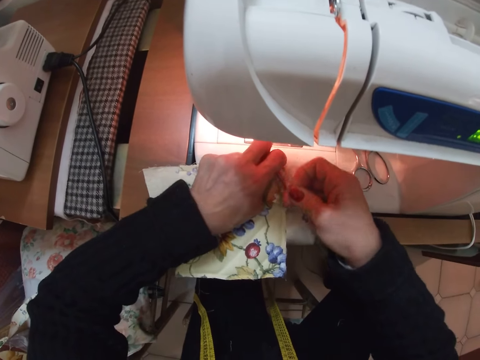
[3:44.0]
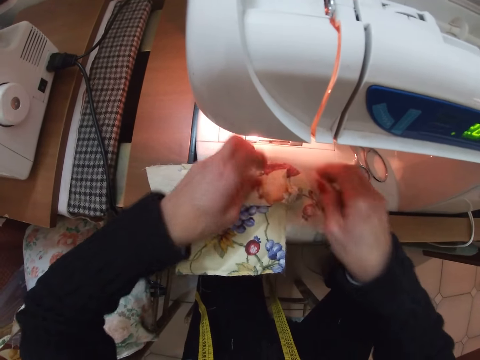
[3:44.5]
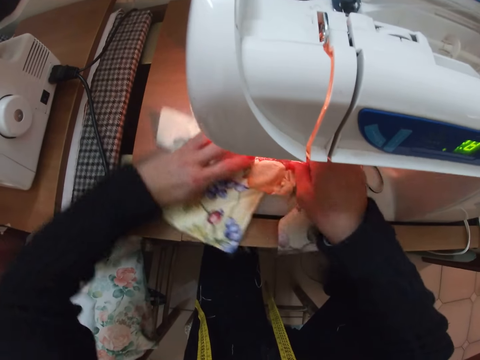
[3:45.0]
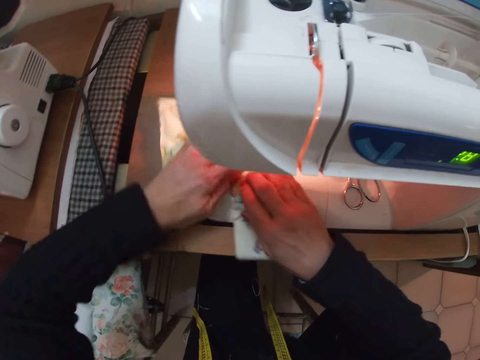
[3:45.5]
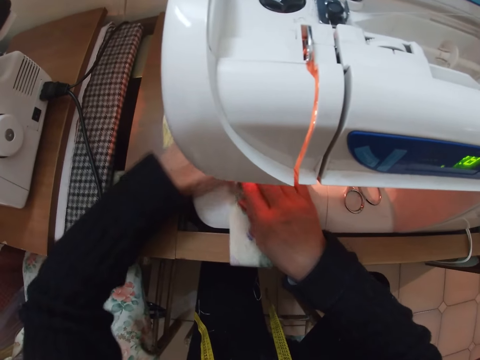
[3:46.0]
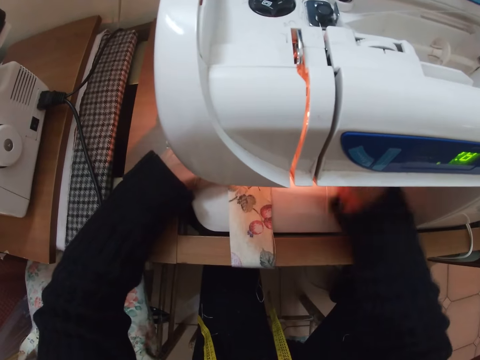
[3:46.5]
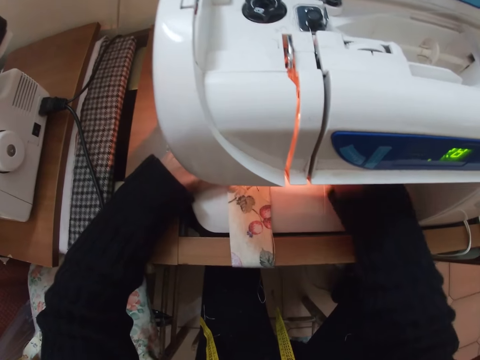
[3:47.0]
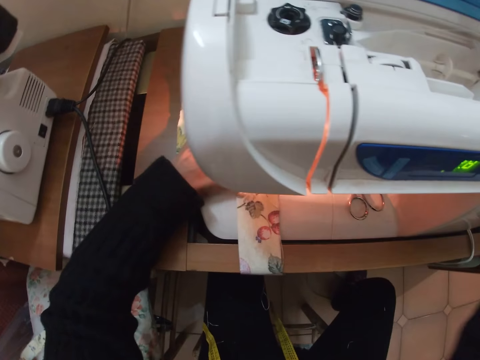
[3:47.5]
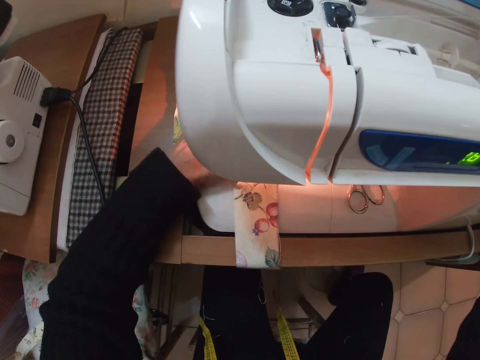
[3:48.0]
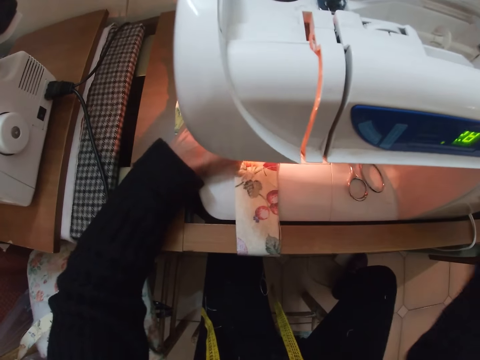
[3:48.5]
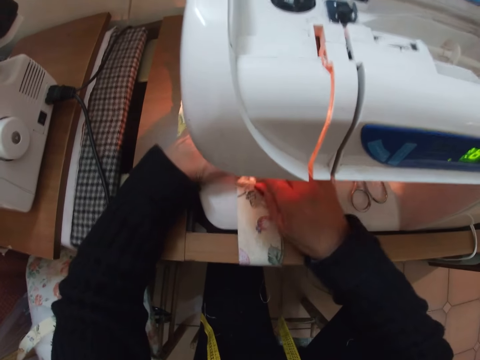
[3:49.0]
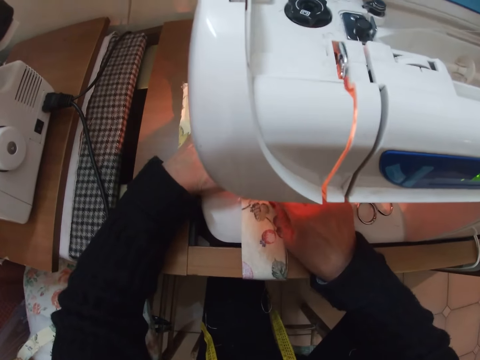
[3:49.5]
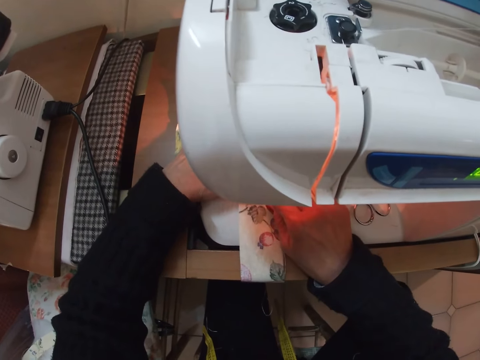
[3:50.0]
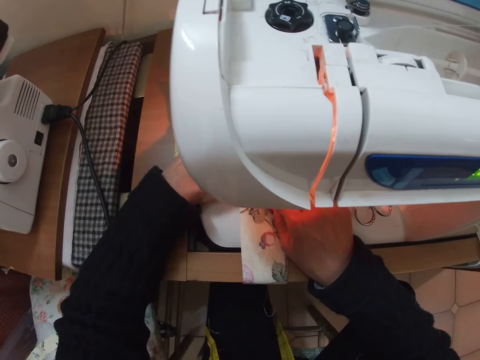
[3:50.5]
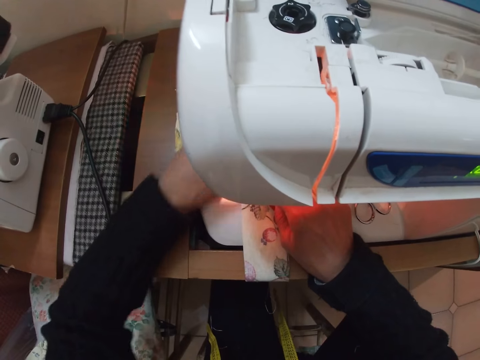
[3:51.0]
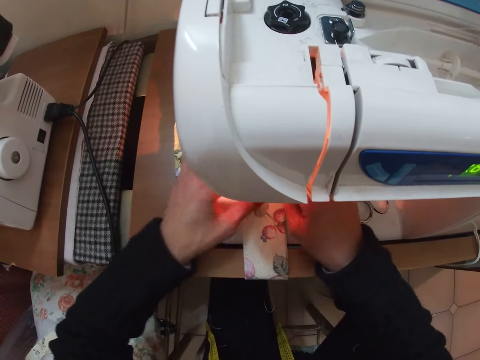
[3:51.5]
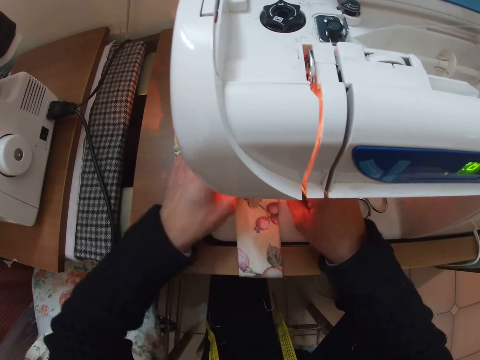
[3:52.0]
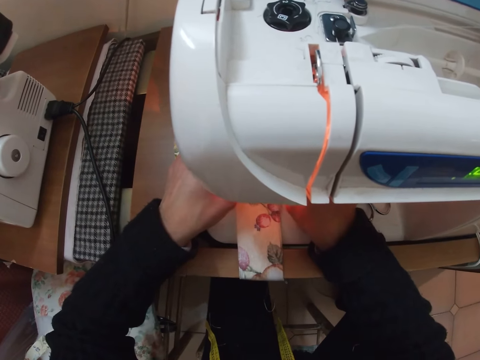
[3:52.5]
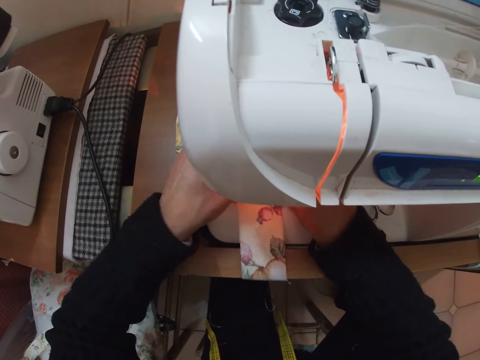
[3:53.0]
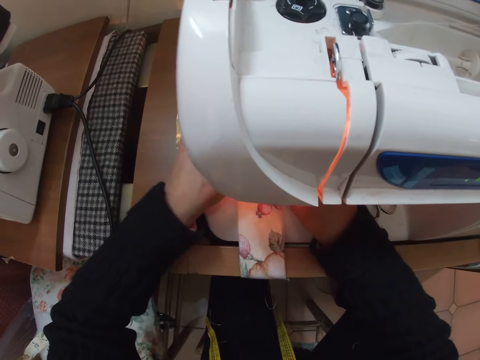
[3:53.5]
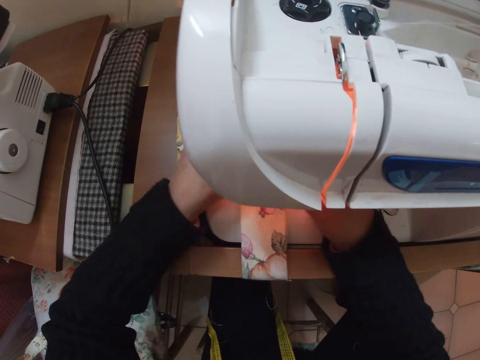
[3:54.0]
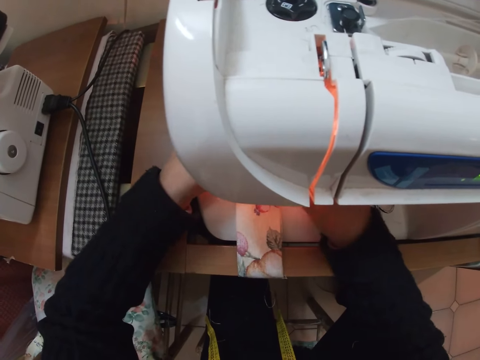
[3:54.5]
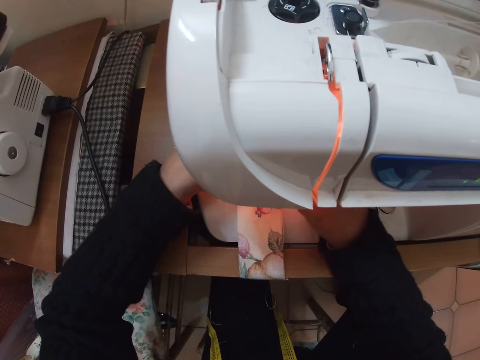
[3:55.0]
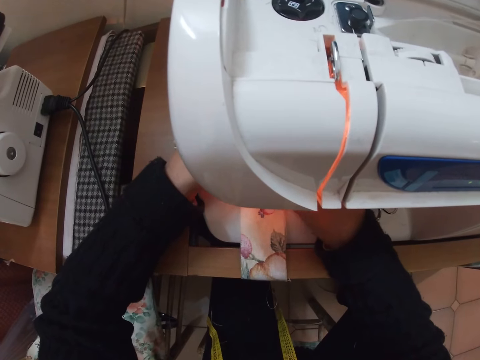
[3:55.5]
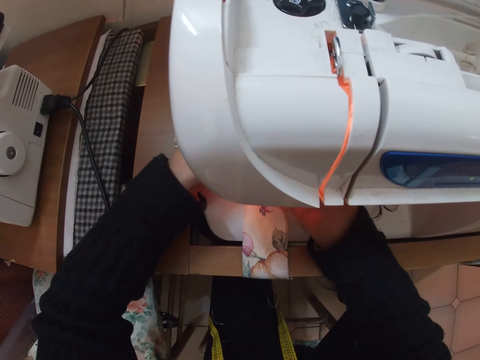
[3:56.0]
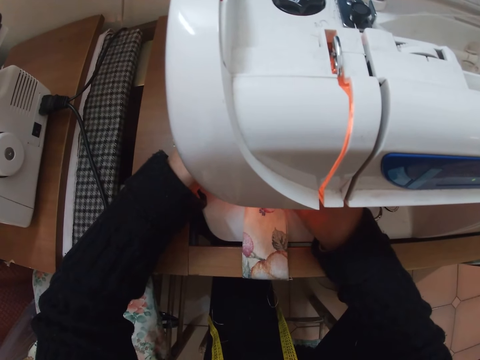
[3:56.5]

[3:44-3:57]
The camera wearer removes a thread from the cloth with her right hand. She adjusts the cloth on the sewing machine with both hands. She adjusts a part of the sewing machine with her right hand. She sews the cloth with the sewing machine. She adjusts the cloth on the sewing machine with both hands.

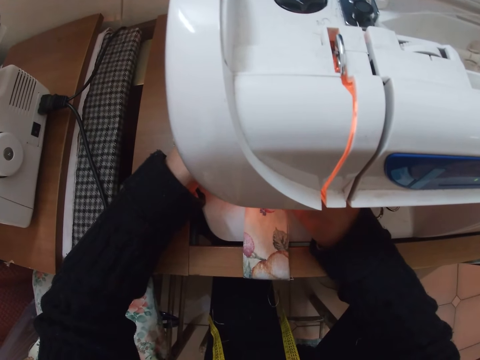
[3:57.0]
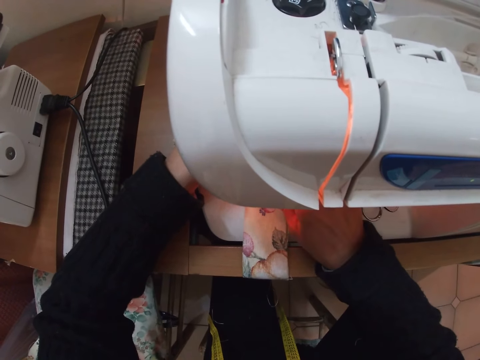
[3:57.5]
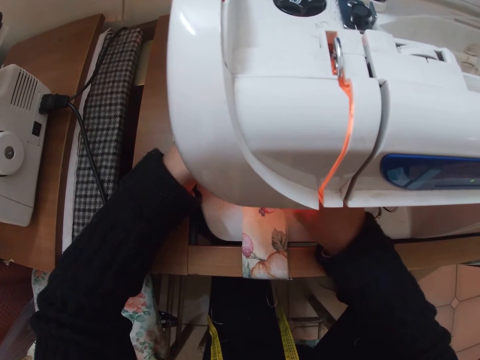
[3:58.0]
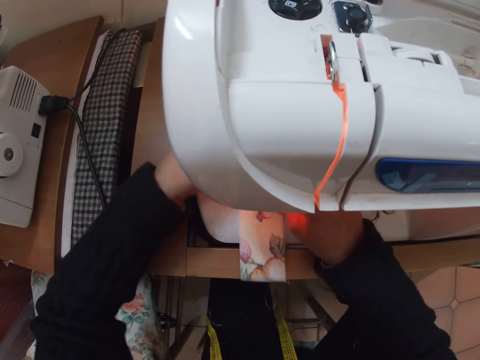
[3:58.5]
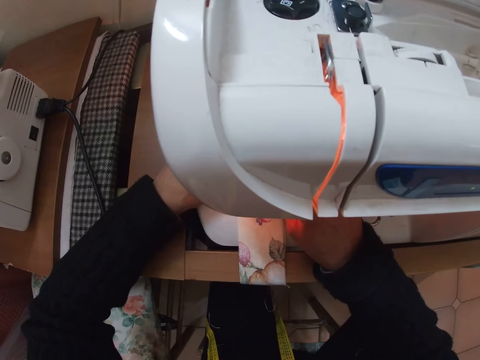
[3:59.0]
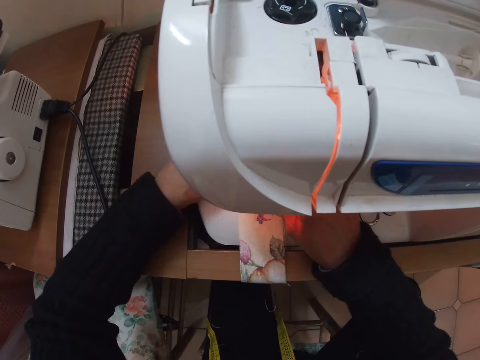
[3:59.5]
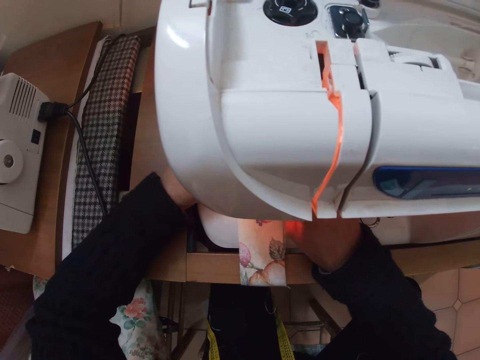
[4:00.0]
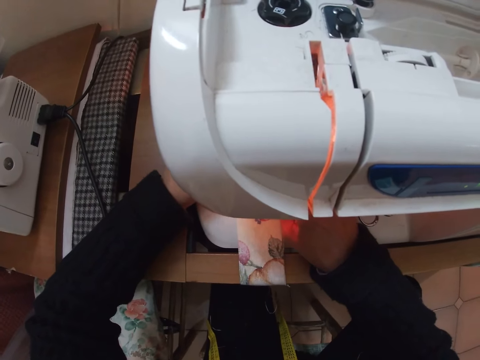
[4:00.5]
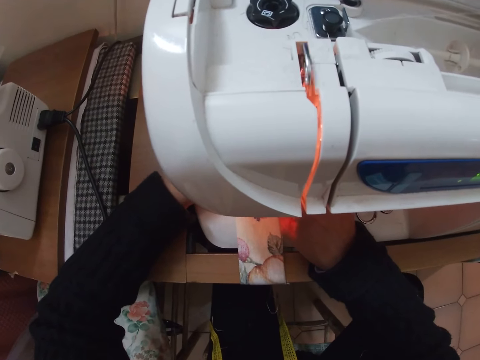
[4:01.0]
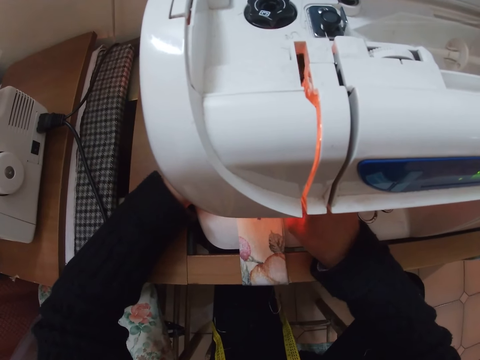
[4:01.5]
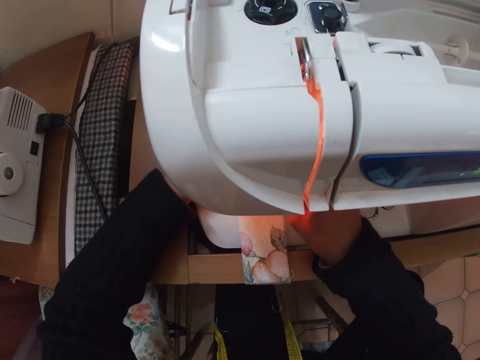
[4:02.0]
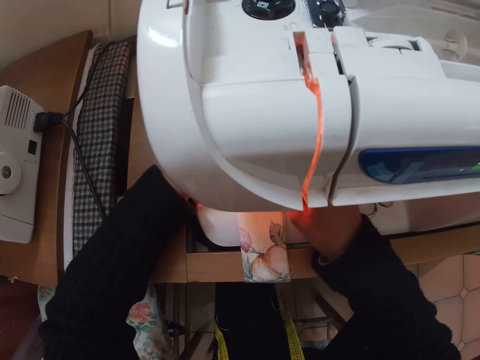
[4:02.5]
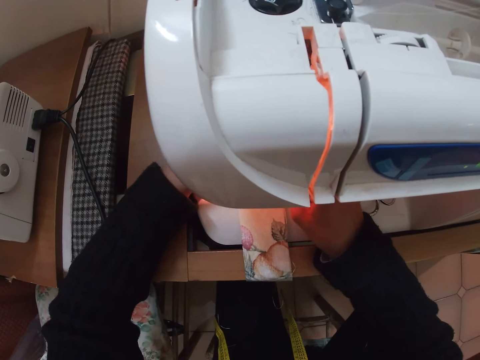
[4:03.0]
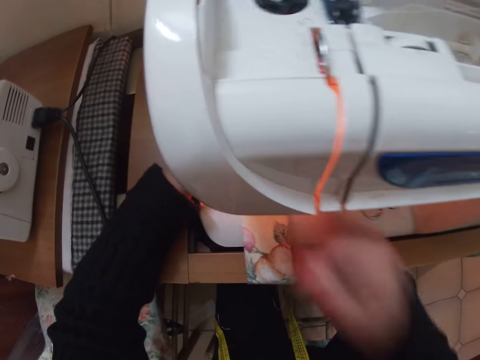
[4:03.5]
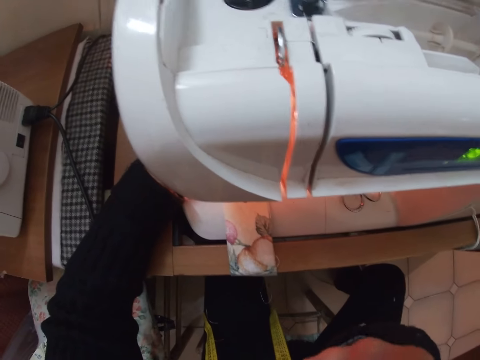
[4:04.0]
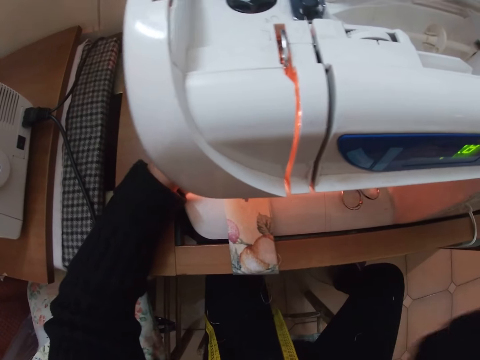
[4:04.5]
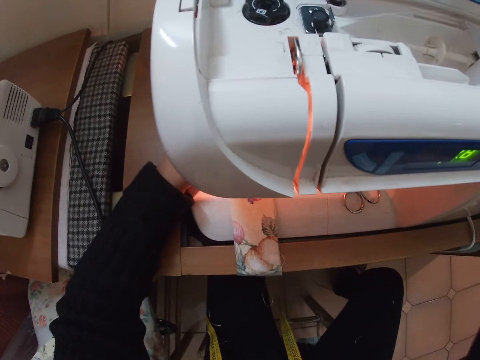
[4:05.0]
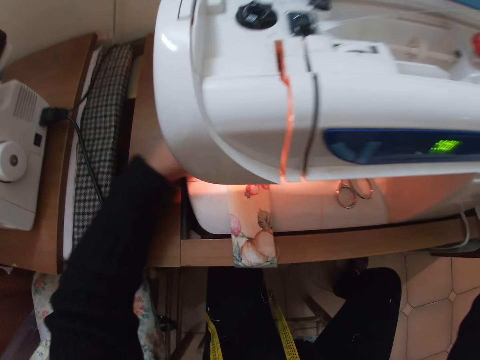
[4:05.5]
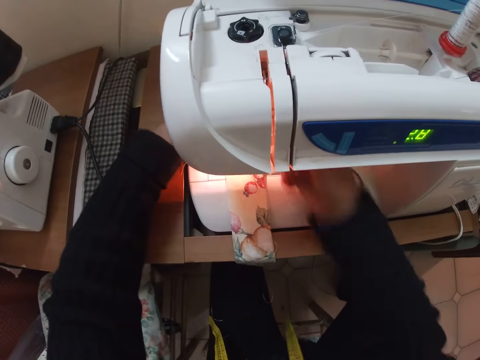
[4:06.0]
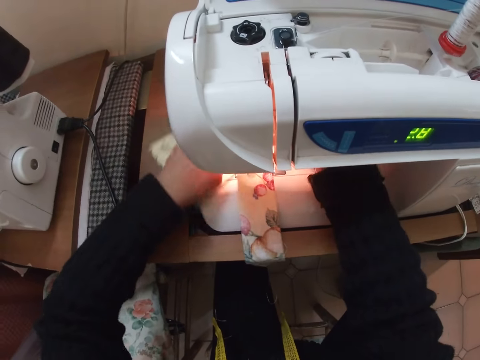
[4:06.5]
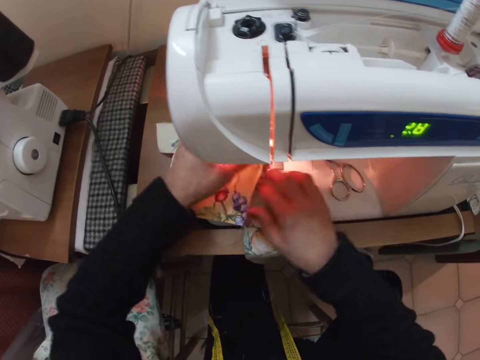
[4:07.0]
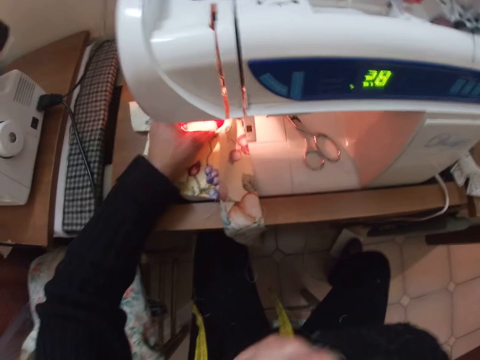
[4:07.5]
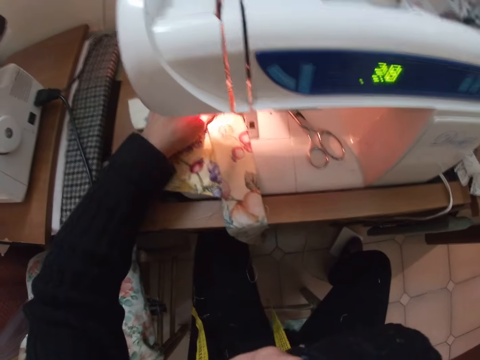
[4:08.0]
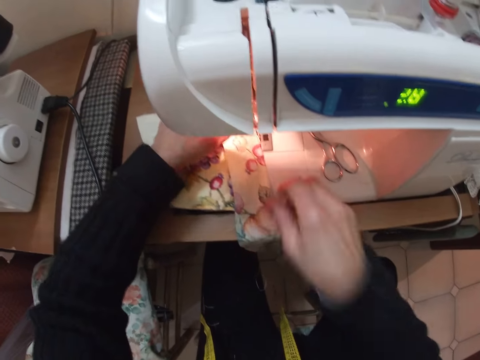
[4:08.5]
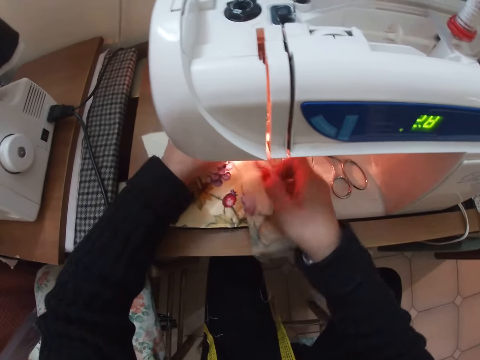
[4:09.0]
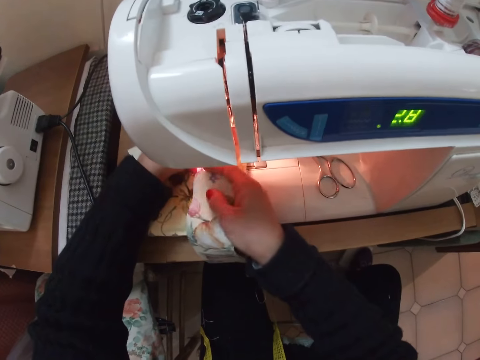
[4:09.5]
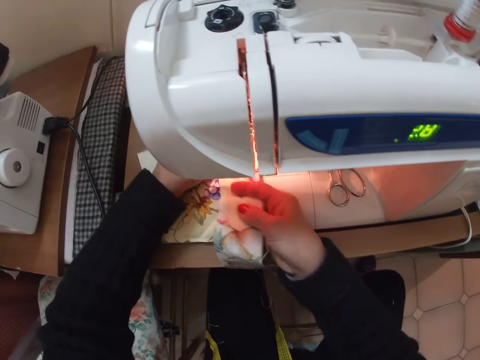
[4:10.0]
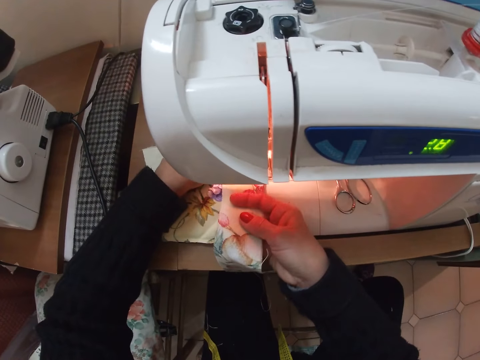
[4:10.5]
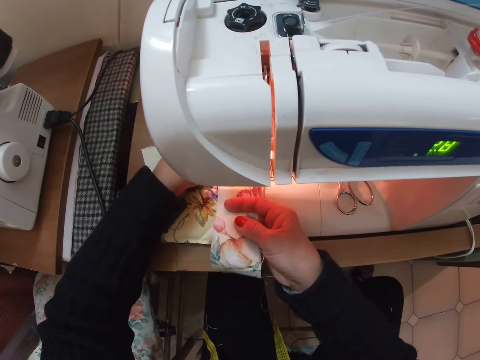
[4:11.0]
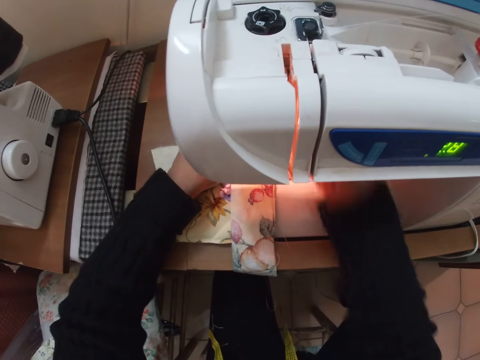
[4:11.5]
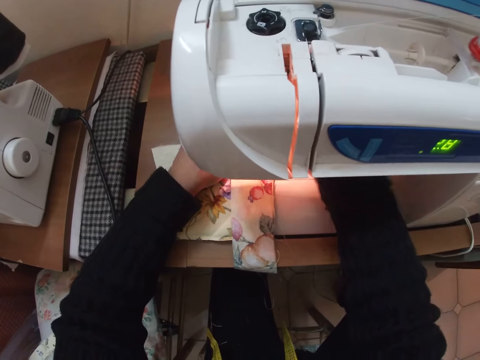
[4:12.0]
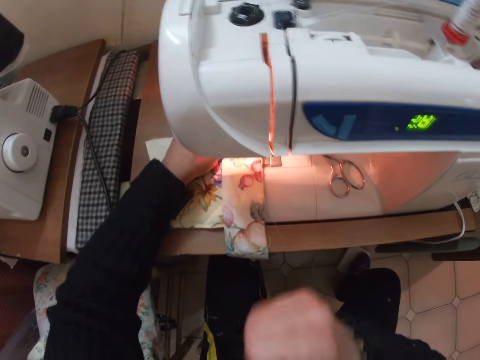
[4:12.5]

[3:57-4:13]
The camera wearer sews the cloth with the sewing machine. They adjust the cloth on the sewing machine with both hands. They align the piece of cloth on the sewing machine.
